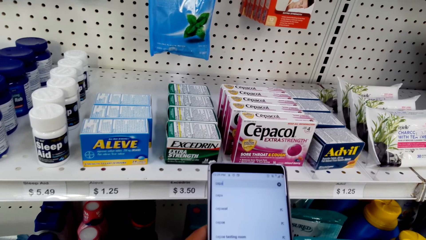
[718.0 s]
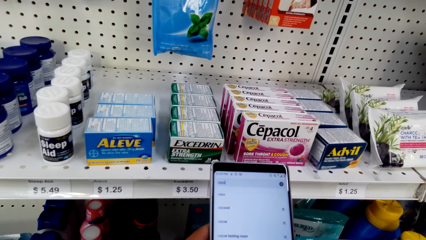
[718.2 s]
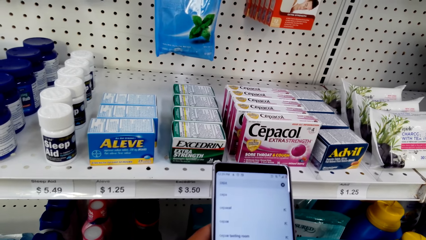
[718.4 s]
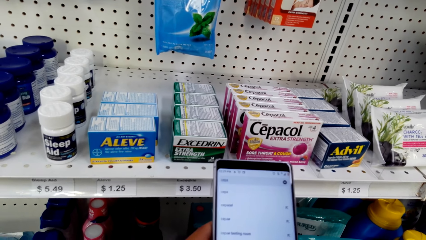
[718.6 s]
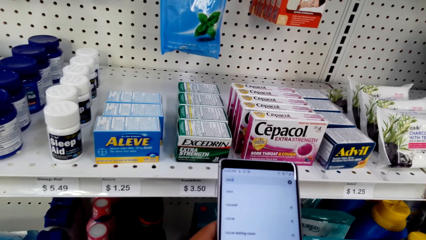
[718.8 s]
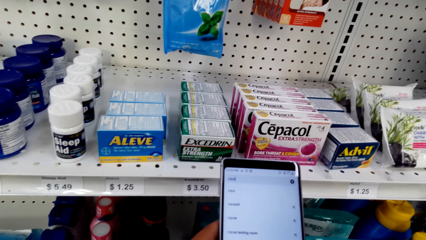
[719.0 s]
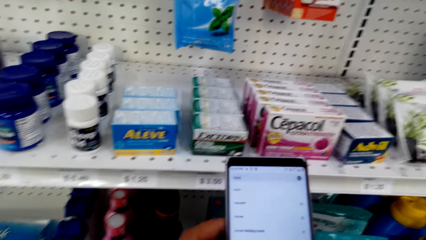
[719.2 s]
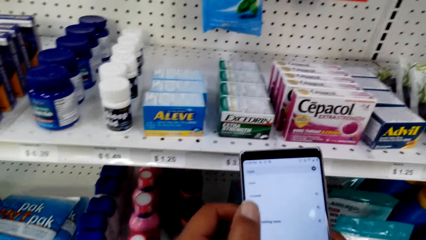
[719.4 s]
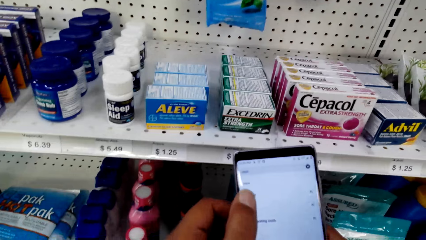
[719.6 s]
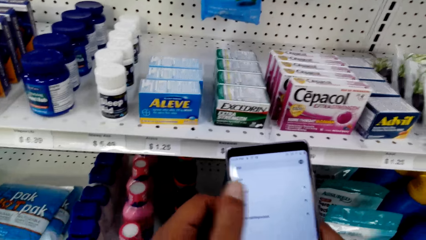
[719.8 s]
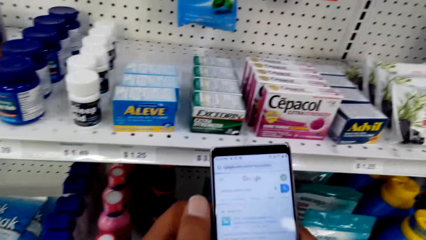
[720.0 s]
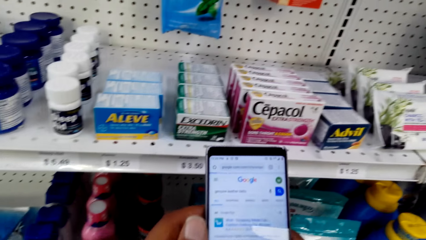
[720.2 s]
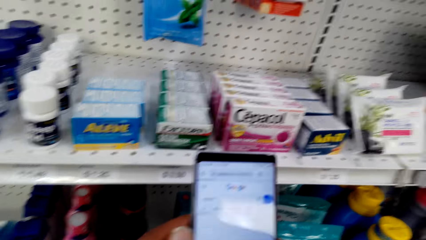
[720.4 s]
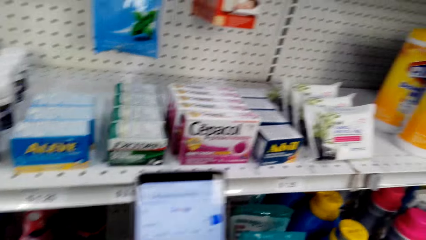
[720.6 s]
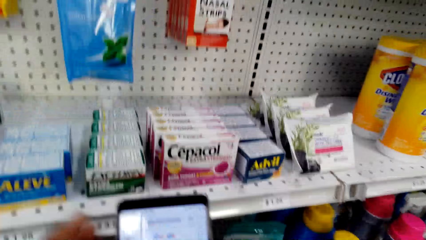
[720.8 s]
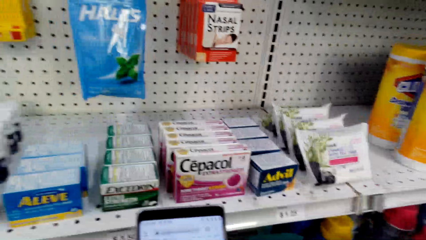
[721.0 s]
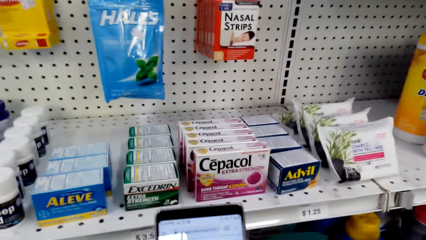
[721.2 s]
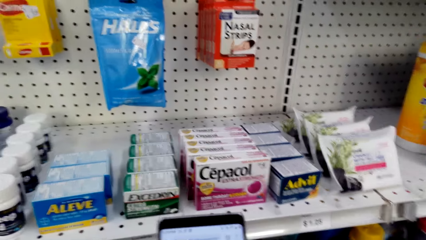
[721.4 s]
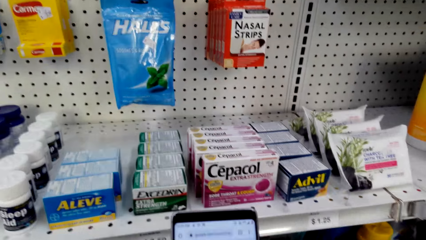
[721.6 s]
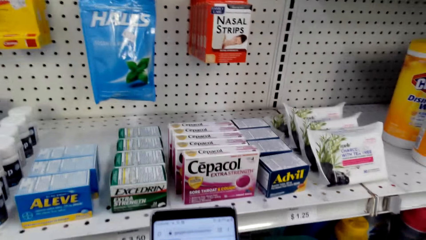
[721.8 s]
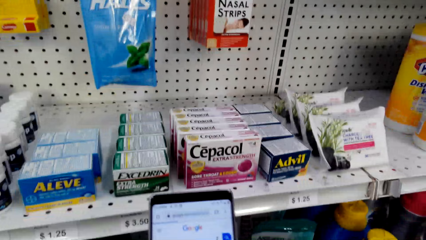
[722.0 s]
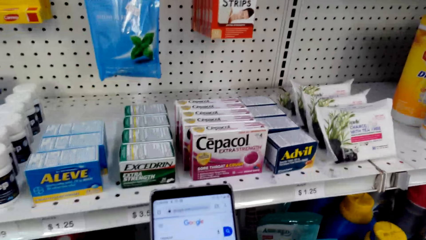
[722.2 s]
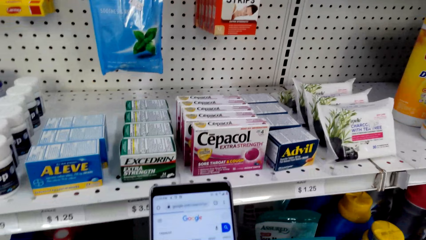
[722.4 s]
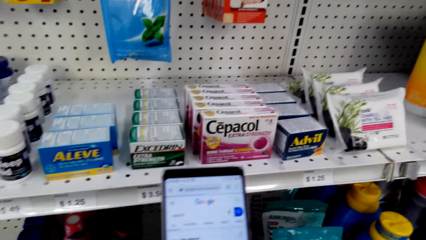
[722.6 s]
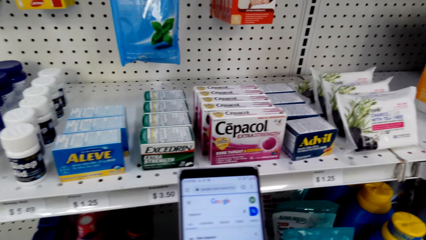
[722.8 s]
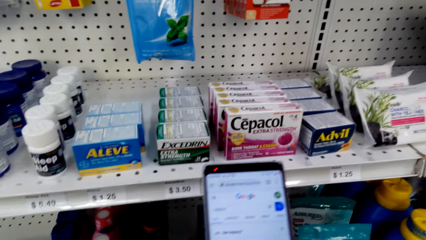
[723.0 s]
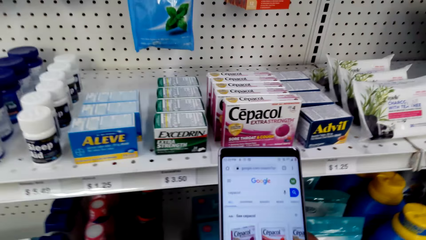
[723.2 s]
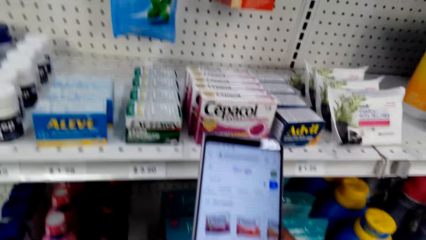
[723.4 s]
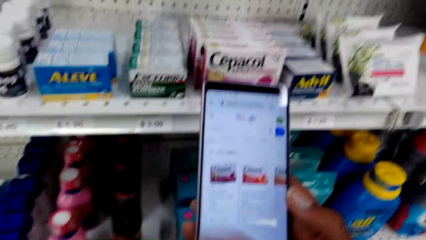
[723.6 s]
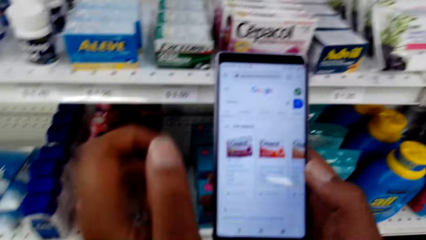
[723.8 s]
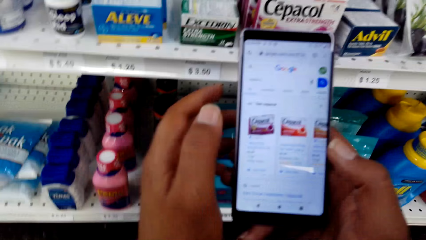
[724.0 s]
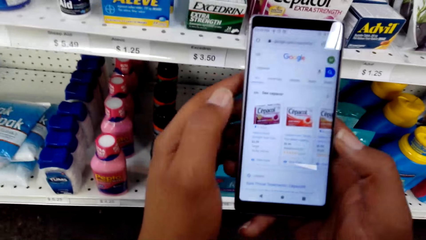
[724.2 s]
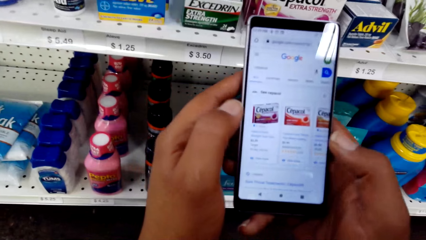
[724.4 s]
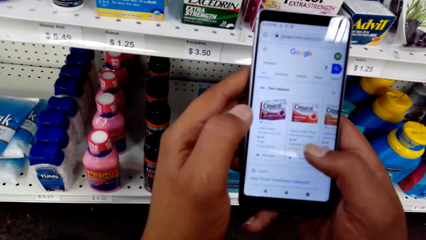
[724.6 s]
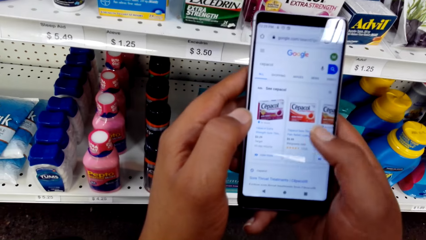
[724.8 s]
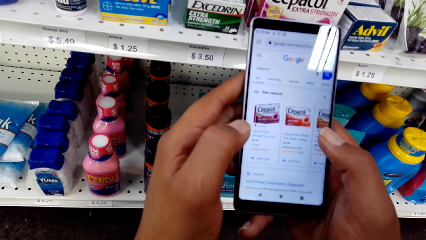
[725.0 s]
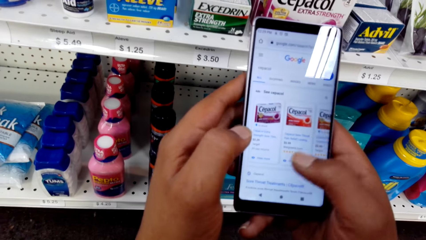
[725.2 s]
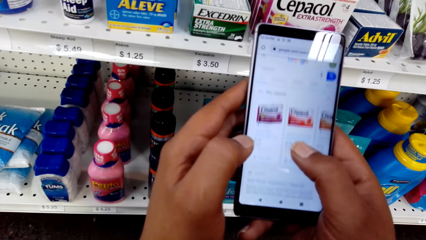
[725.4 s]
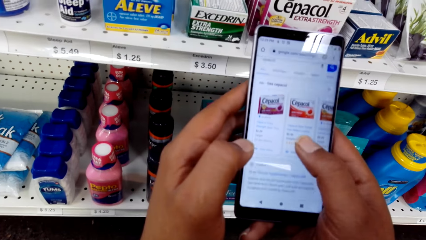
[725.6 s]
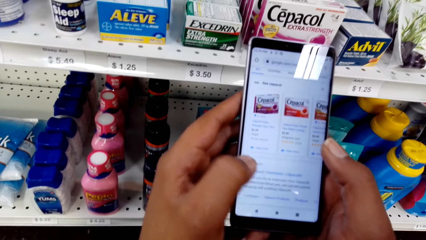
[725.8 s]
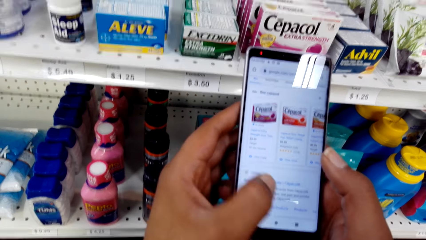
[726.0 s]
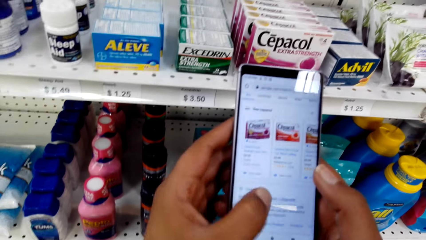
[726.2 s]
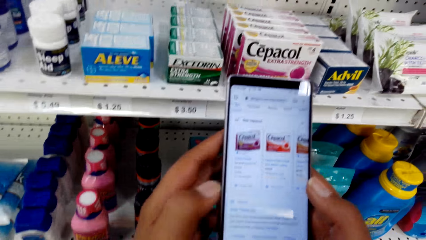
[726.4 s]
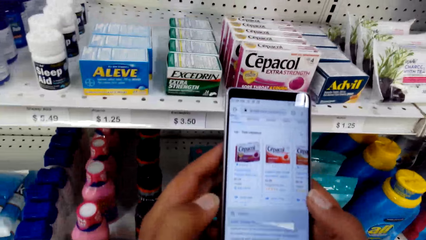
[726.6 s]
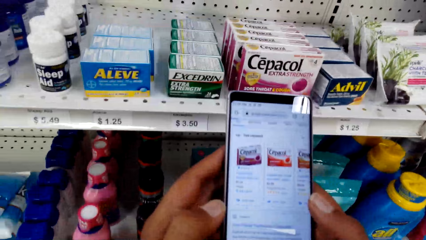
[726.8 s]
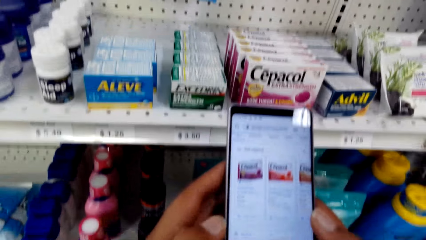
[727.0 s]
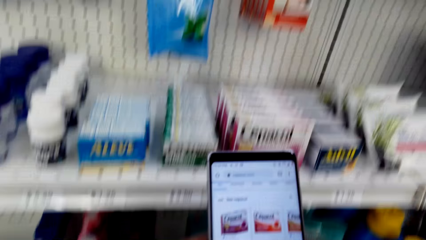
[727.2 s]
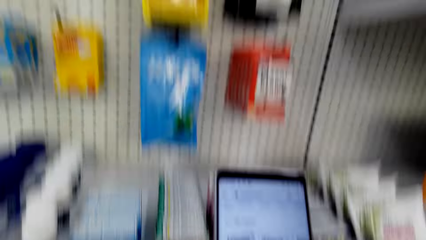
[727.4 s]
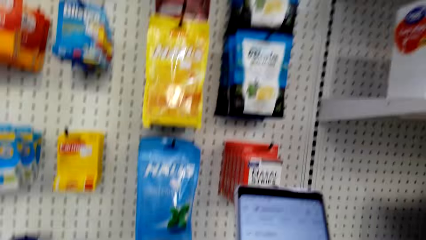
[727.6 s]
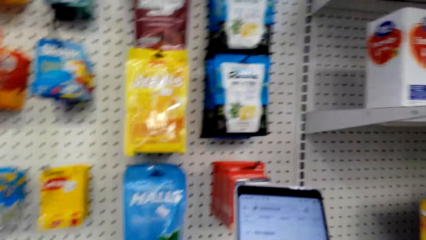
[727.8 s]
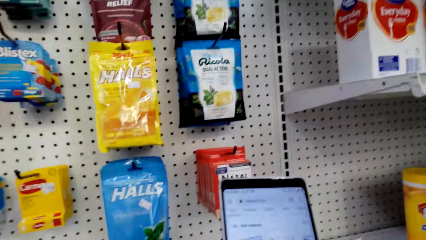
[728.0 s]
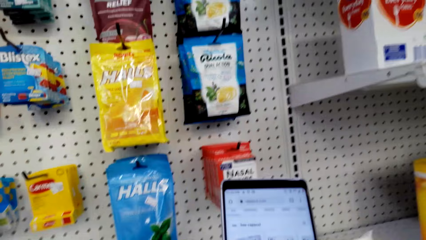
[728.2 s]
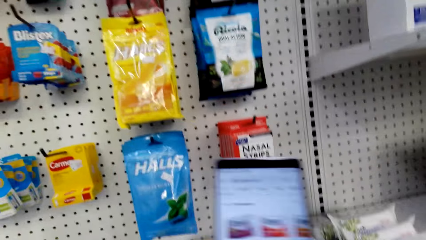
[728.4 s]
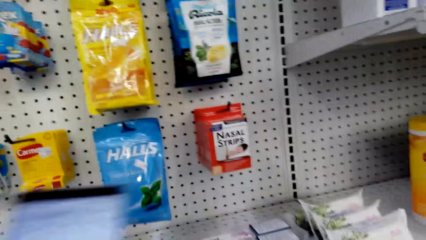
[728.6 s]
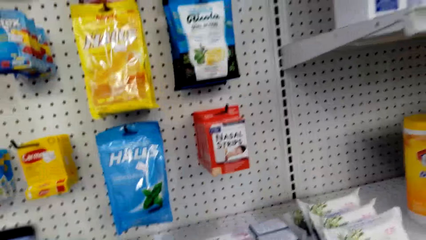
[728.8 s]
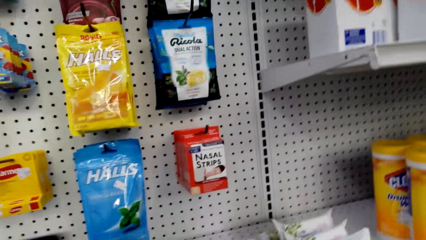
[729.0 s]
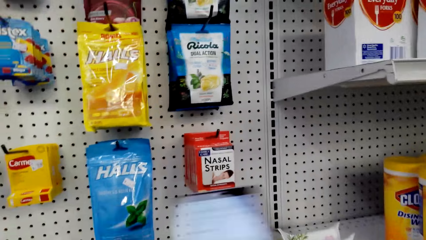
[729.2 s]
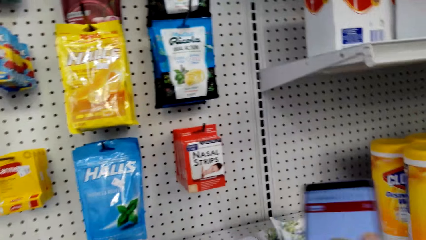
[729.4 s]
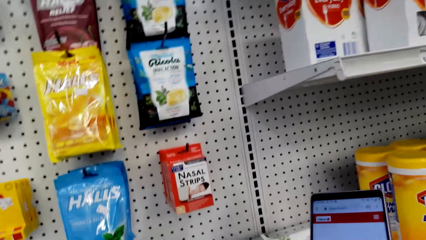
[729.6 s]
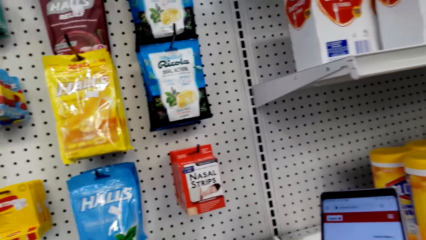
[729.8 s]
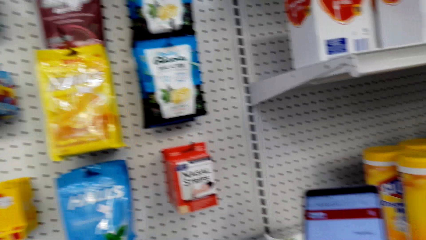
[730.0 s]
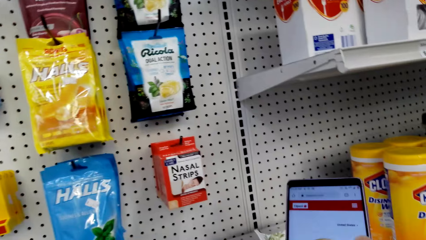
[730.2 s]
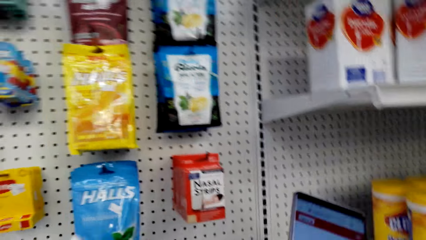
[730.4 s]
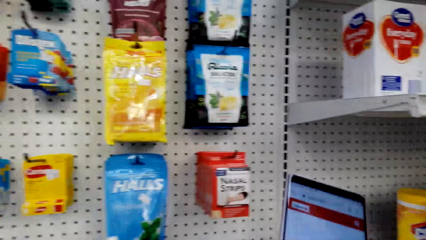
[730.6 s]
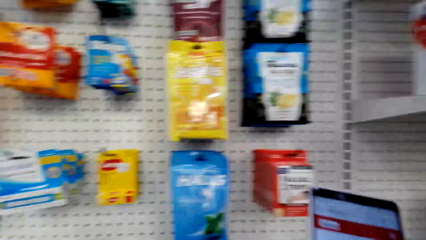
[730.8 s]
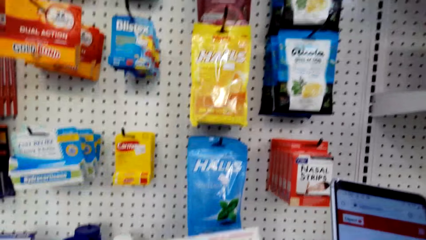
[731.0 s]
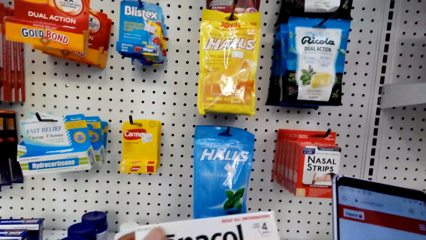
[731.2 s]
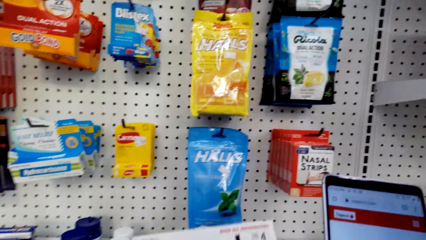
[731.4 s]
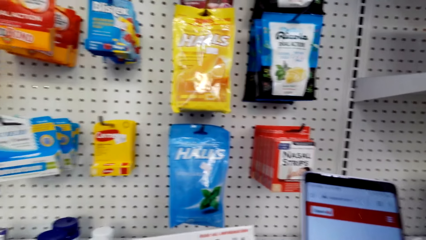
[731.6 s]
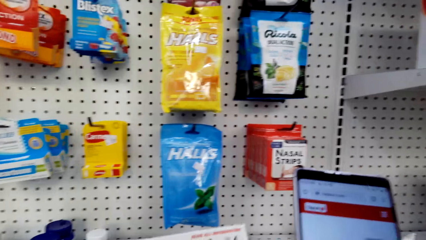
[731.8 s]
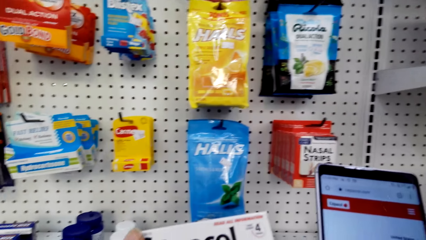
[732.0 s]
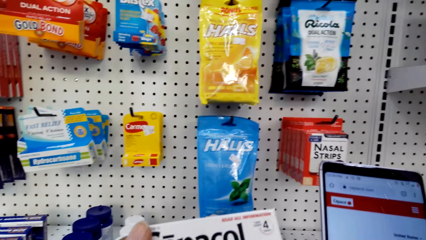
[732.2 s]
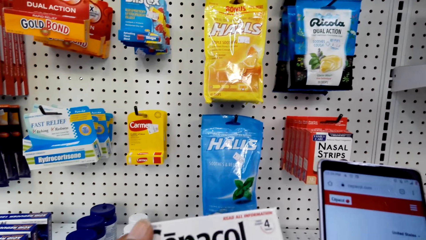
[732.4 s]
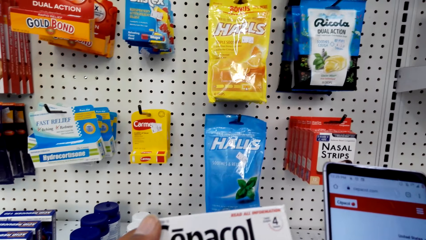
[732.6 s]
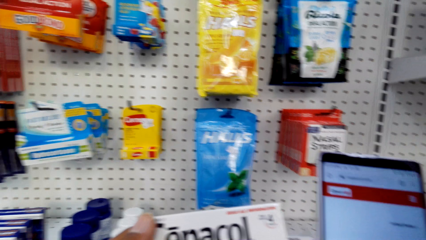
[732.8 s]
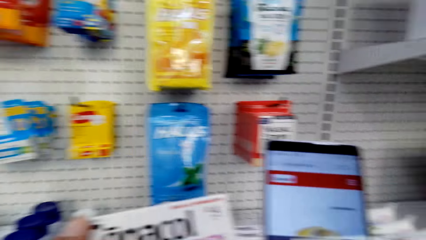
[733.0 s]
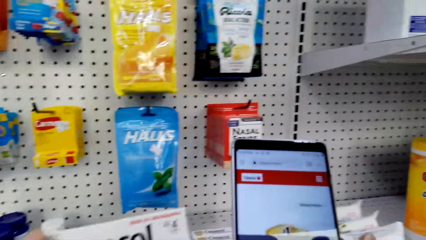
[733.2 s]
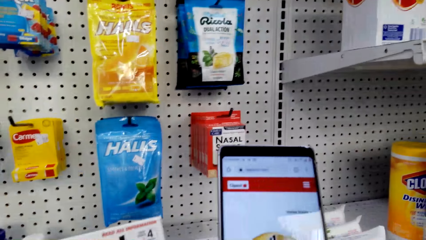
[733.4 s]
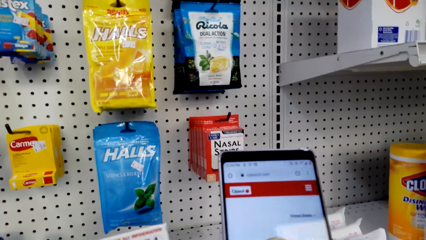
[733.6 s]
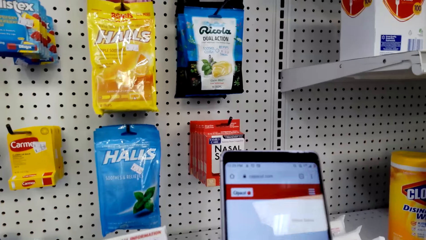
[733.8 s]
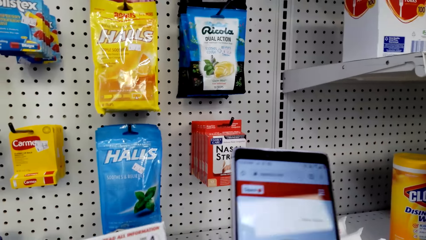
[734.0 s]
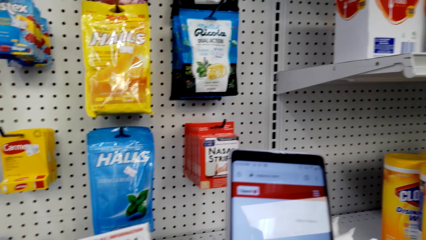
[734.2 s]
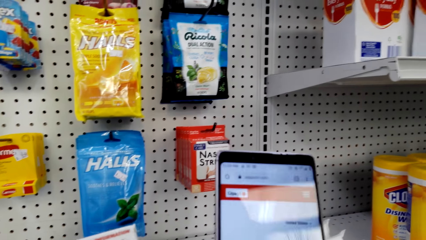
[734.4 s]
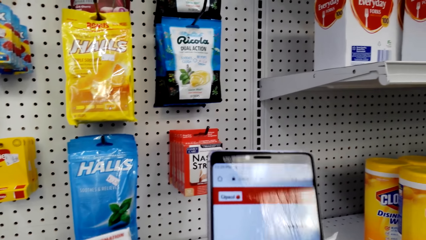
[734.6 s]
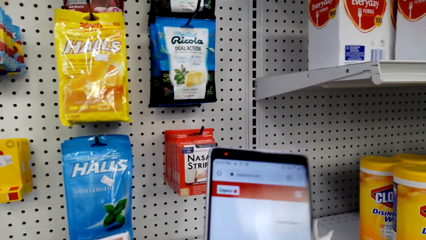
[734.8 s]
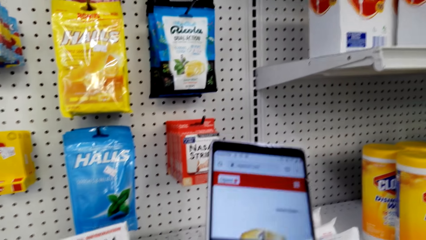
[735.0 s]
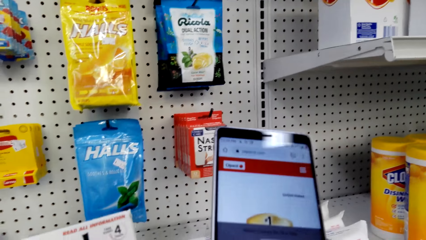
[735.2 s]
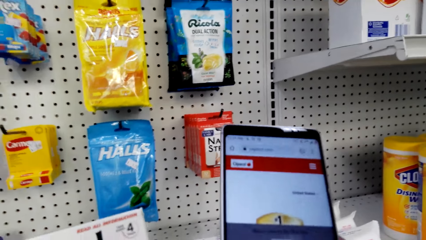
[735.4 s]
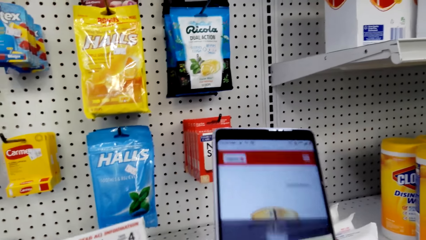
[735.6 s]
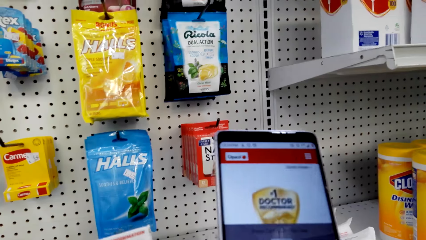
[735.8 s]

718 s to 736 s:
The camera wearer types on the phone. They talk. They scroll the phone. They stare at the phone. They talk. They lift the box of Cepacol. They operate the phone. They pick up the Cepacol. They stare at the phone.
